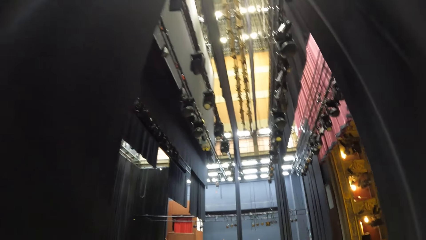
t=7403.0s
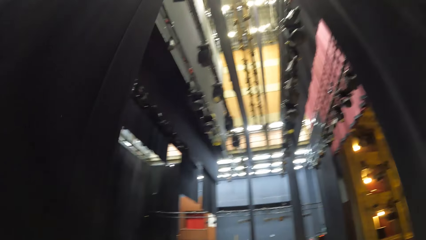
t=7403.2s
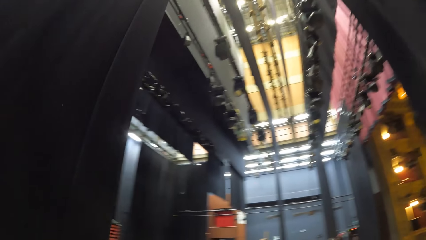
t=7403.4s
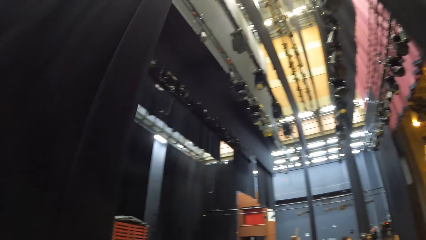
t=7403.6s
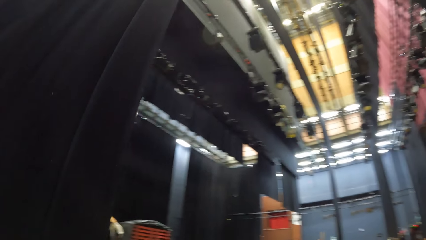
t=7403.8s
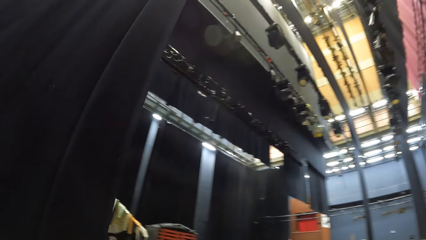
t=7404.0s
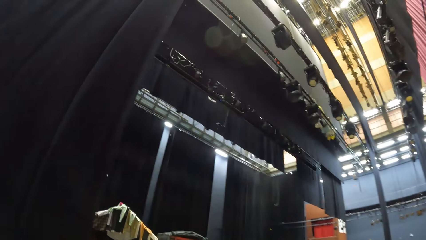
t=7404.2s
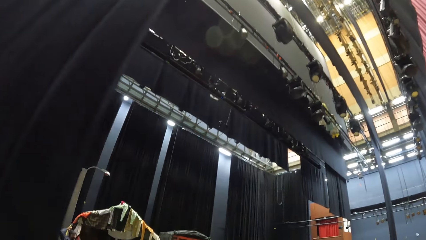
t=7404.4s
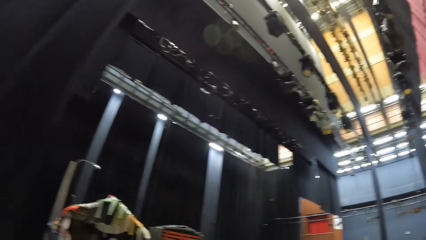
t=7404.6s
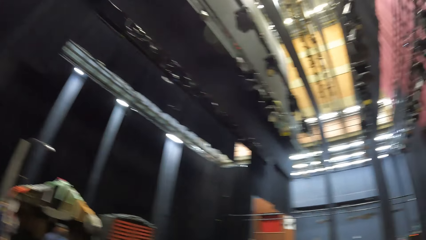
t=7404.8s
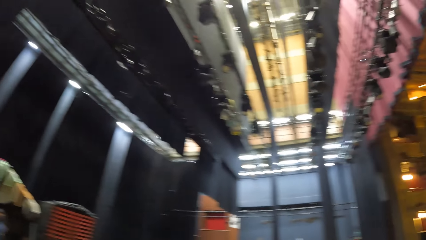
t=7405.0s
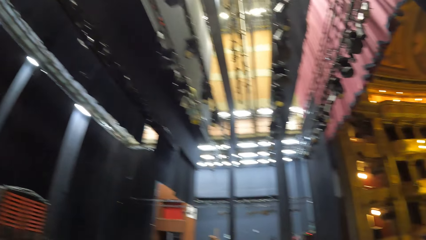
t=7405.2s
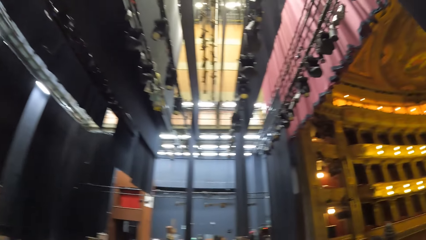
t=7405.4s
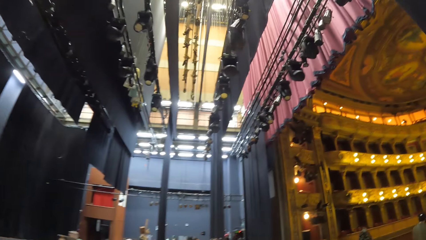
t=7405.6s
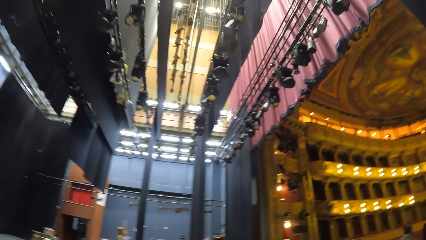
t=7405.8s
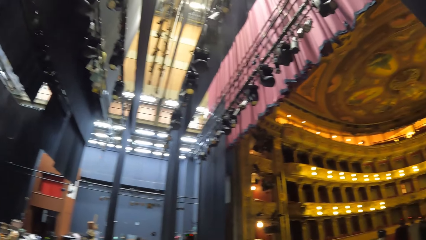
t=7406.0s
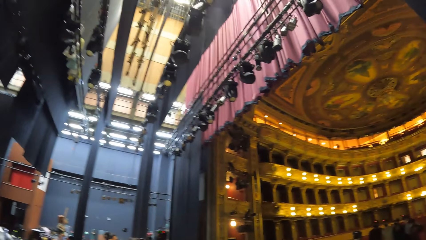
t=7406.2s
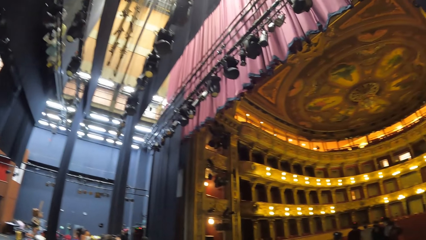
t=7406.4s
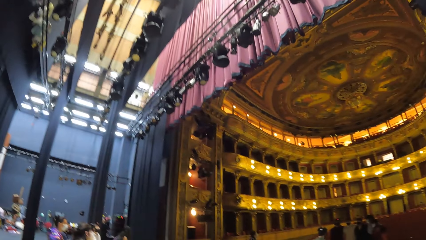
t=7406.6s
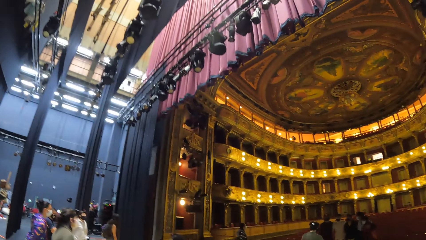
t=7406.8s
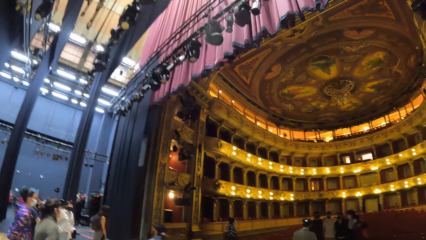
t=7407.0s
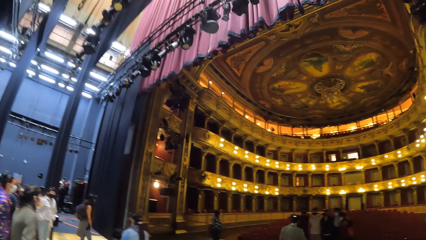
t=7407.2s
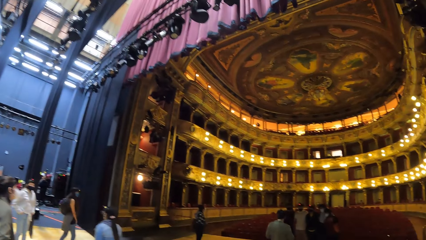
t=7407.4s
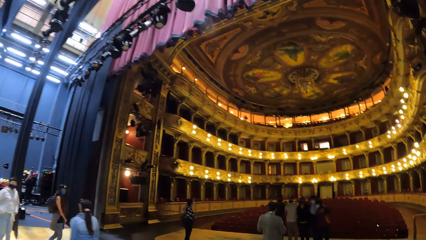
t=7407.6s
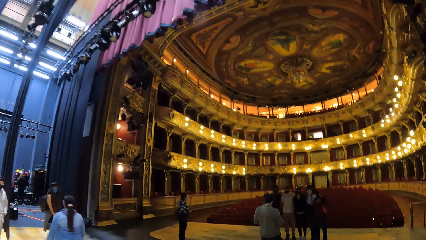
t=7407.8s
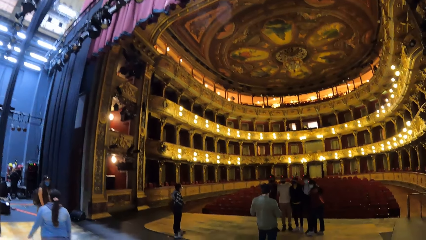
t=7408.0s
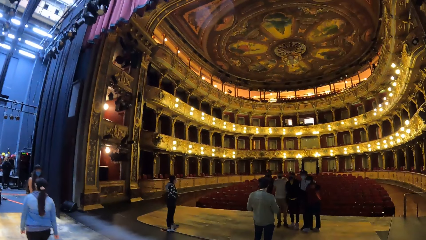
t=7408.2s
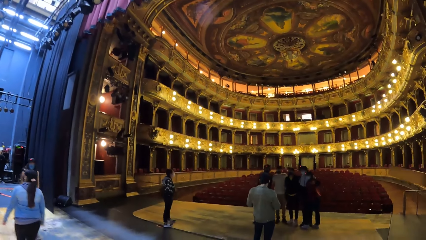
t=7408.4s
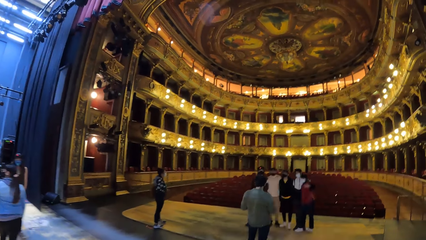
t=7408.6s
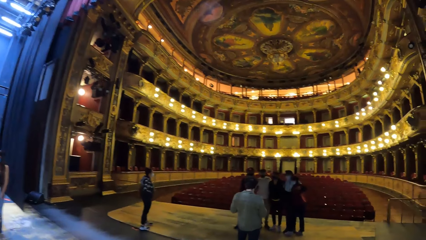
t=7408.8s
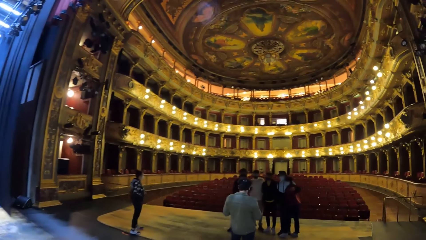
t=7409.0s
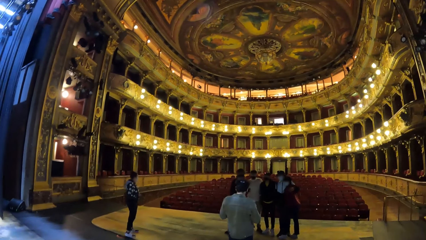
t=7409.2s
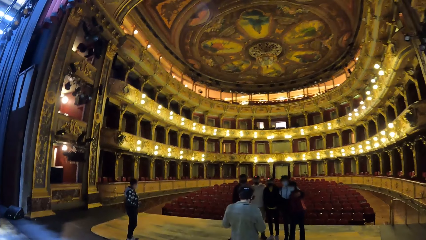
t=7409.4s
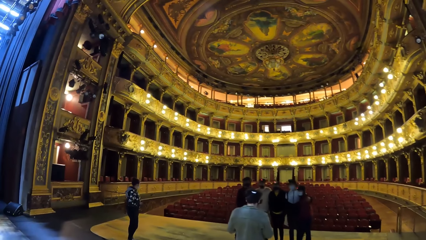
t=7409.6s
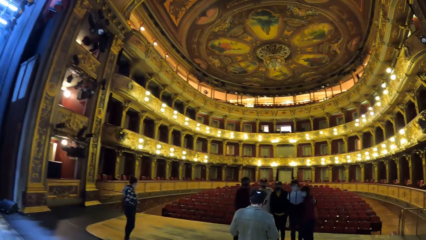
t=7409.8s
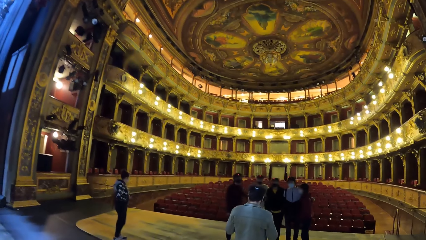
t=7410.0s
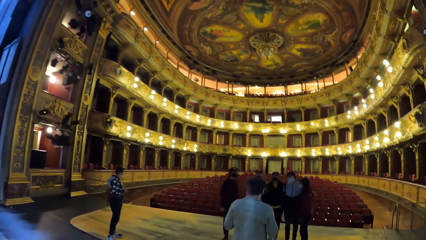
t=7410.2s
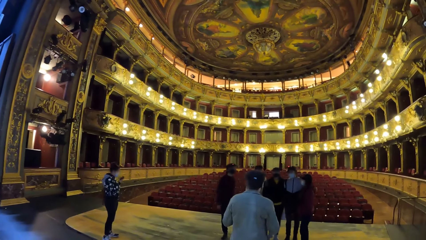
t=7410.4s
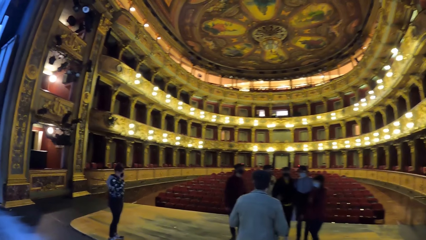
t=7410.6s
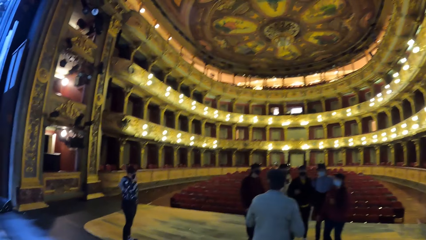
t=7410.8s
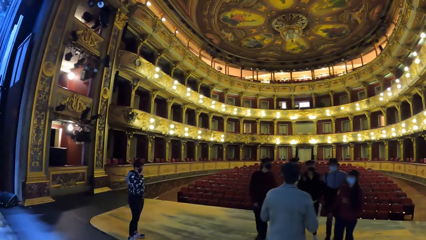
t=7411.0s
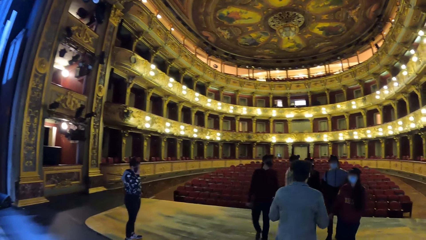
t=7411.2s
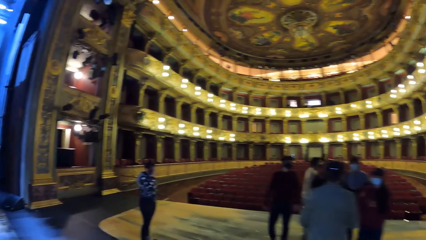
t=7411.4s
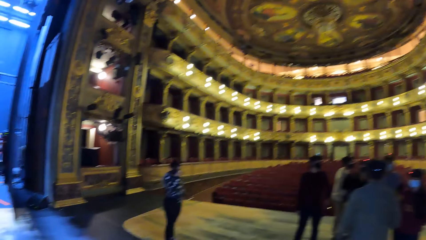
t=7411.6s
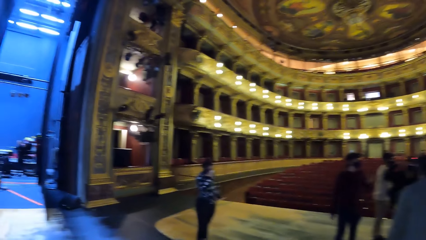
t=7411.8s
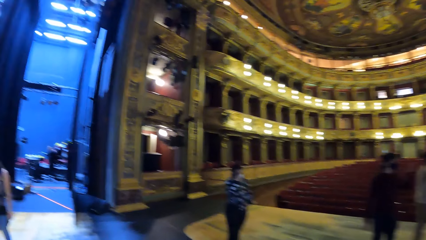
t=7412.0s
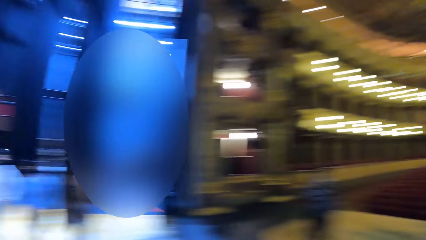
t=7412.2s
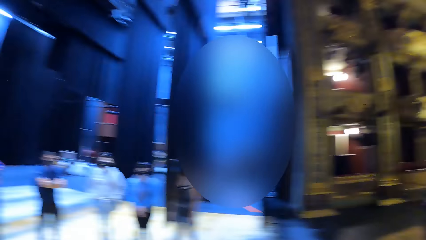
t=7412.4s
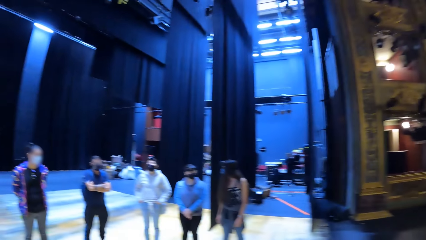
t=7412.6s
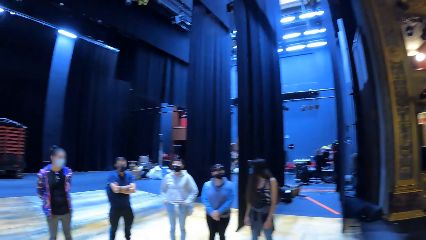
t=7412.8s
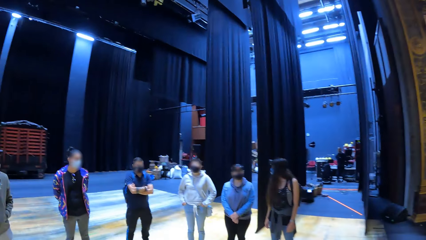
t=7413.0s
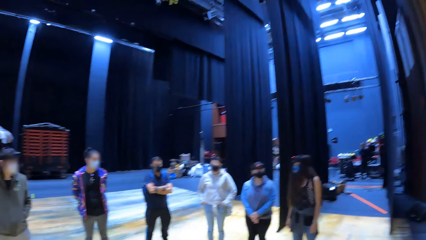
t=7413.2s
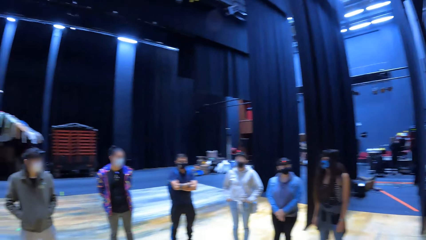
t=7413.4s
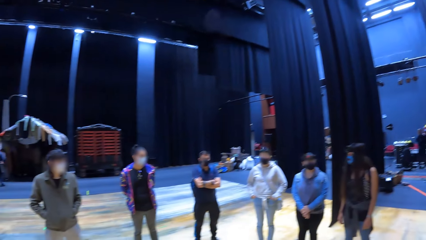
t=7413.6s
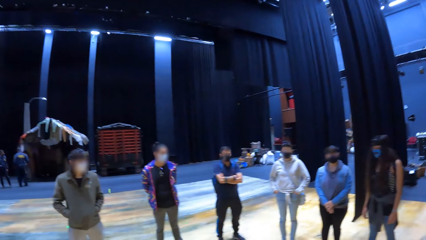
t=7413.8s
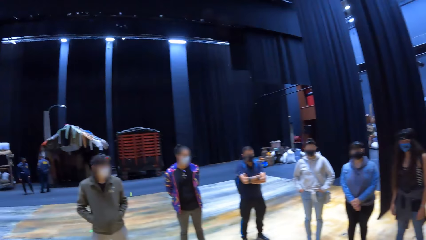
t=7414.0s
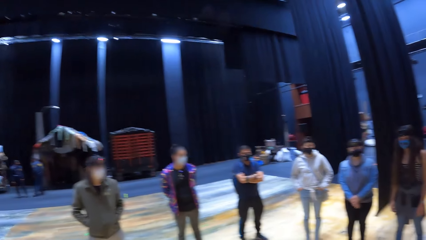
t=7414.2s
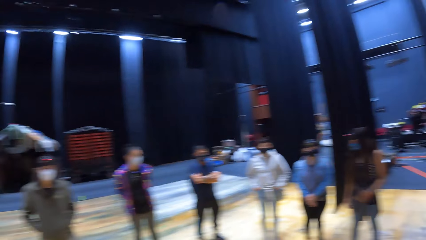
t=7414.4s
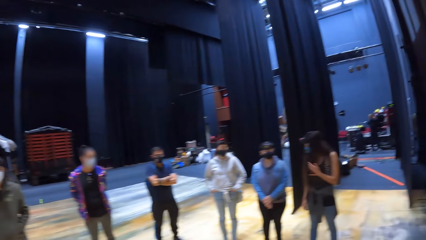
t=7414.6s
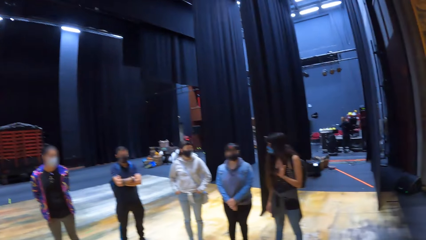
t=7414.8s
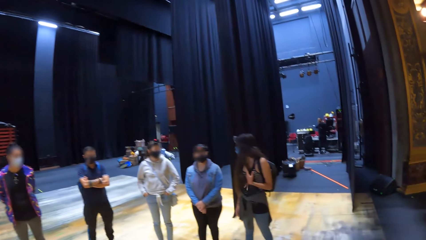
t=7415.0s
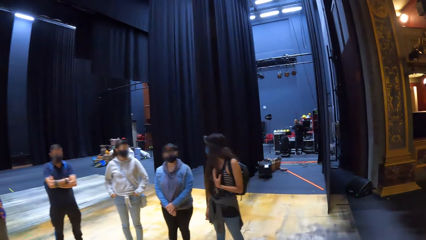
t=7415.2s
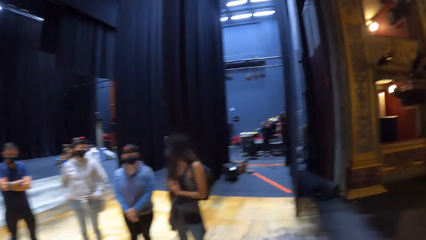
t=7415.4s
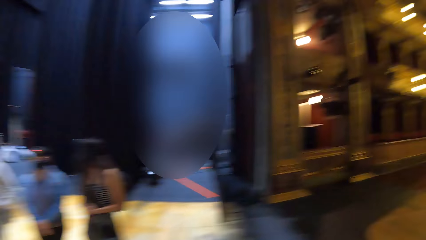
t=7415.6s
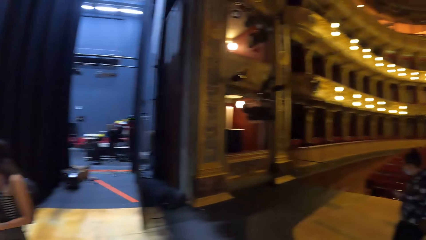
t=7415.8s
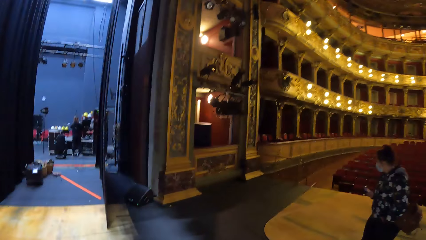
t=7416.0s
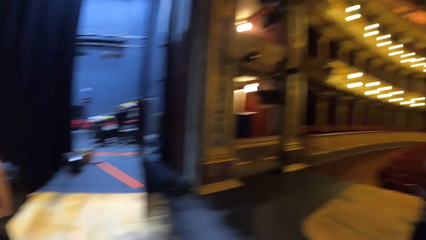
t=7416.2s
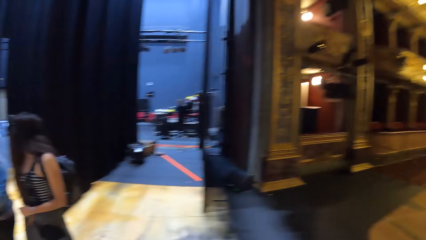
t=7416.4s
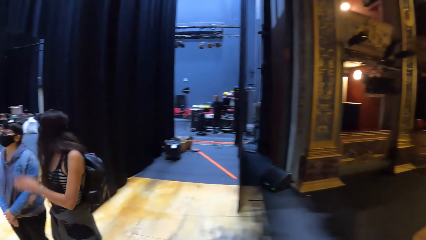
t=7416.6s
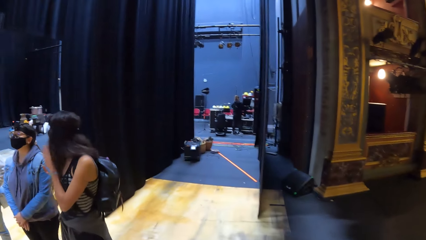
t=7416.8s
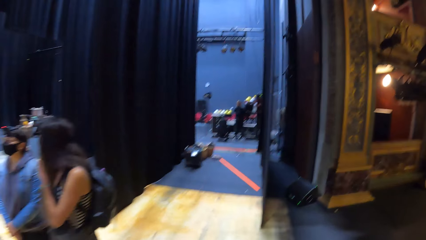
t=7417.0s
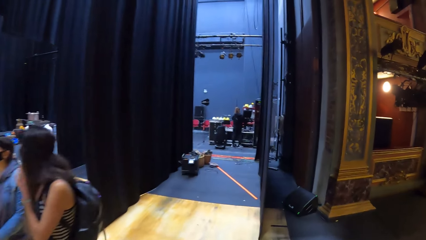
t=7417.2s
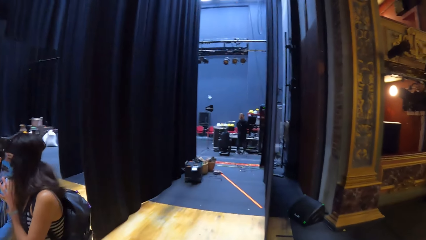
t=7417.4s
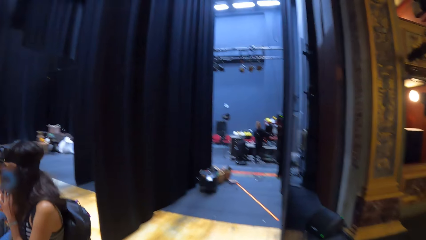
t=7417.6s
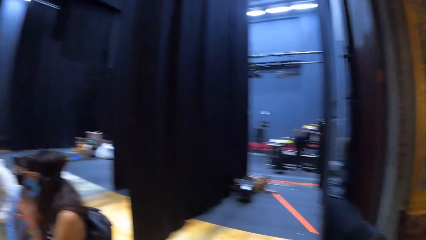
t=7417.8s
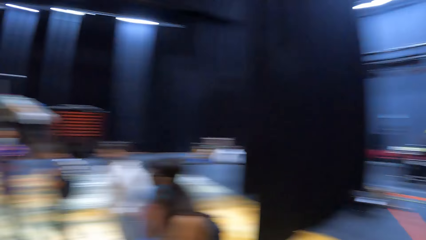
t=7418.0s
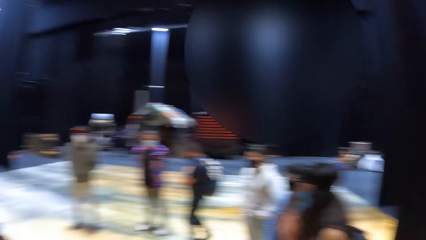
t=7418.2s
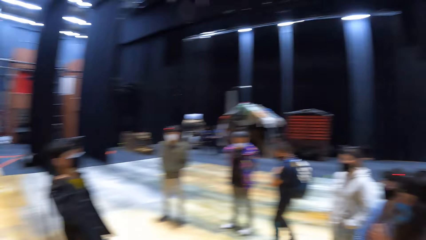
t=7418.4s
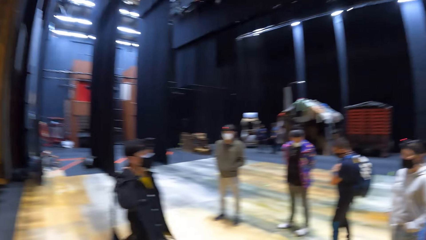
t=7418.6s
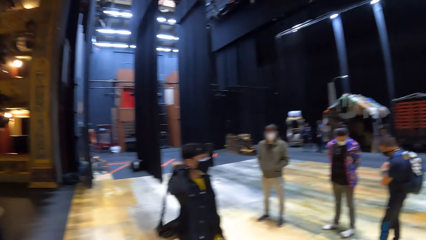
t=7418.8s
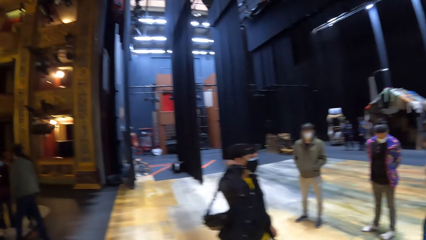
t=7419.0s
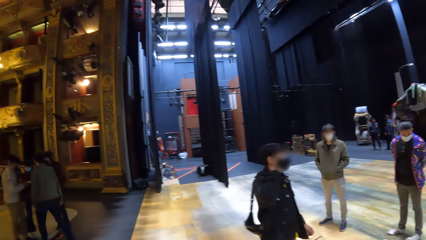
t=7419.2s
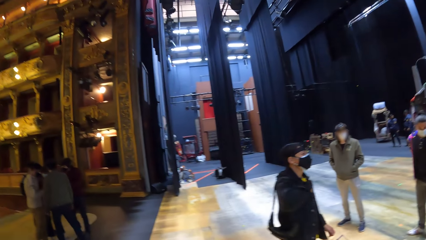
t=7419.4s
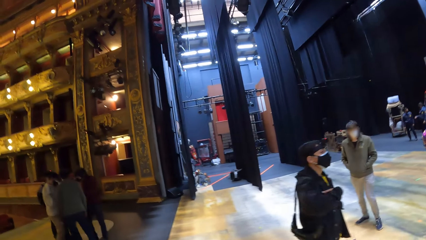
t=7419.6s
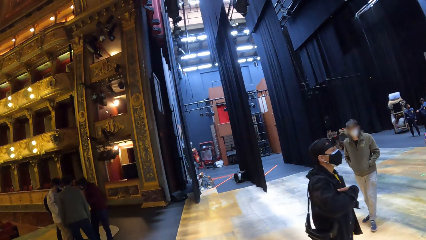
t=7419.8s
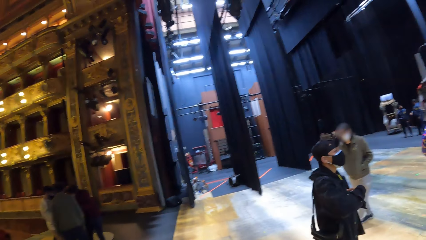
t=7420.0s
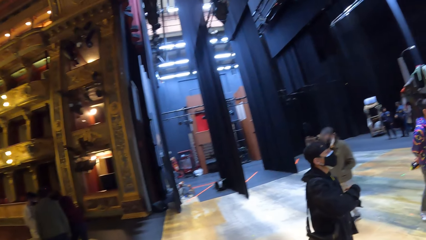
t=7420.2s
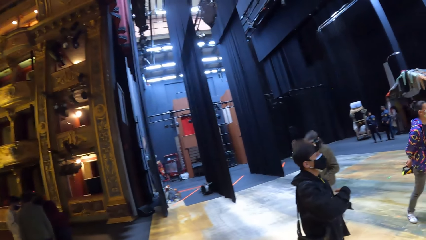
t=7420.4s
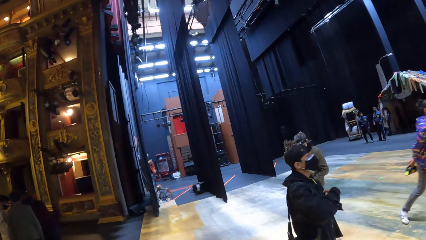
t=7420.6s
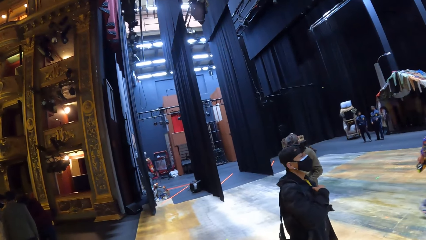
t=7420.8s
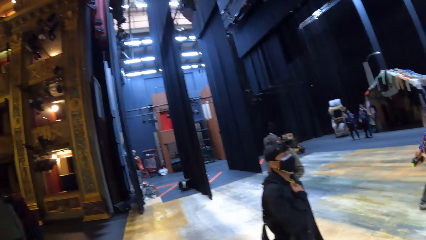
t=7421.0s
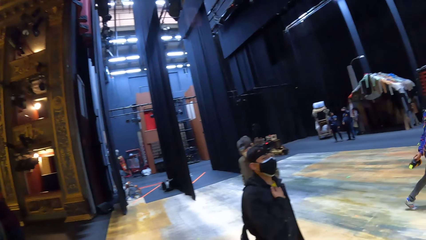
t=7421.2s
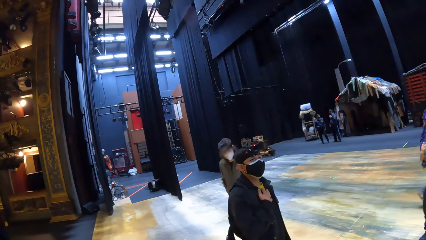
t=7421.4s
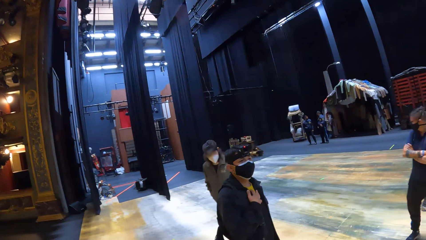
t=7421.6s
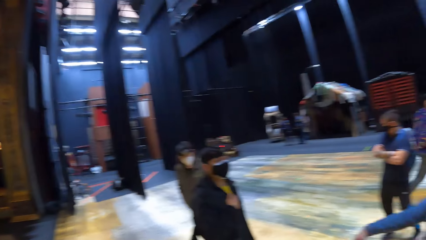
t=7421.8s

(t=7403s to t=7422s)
The camera wearer looks around. A woman converses with friends. The camera wearer walks around and looks around. A man pulls the bag on his shoulder. The camera wearer looks around.
